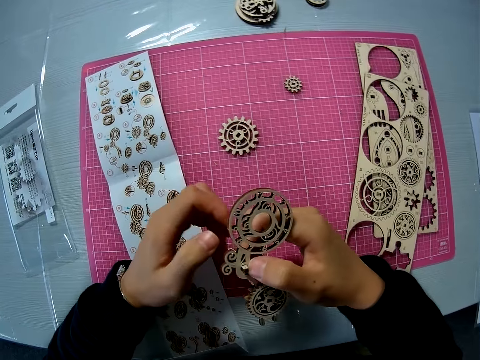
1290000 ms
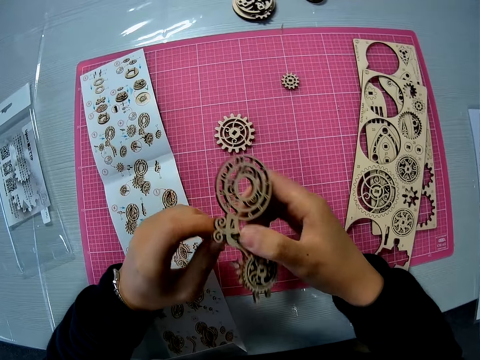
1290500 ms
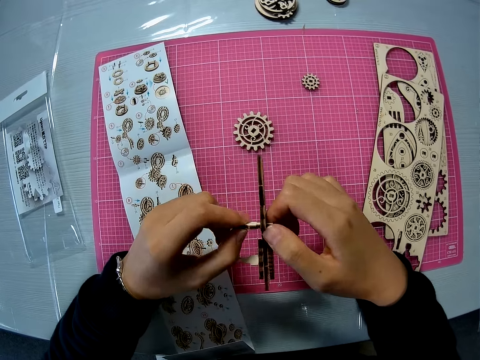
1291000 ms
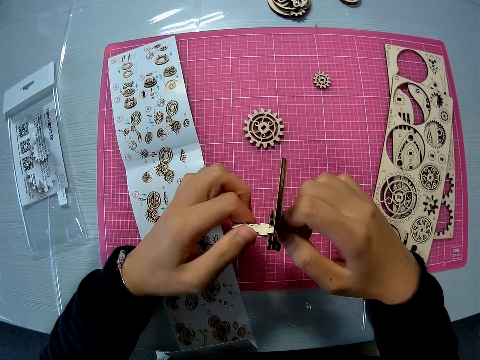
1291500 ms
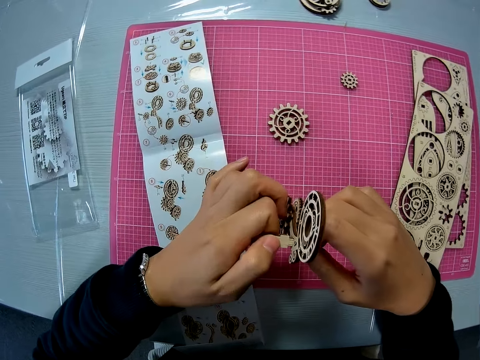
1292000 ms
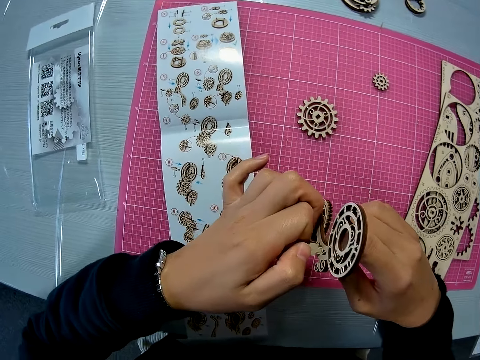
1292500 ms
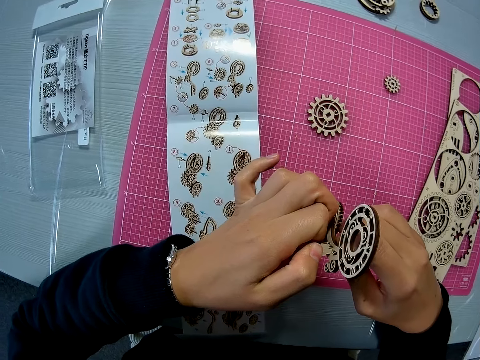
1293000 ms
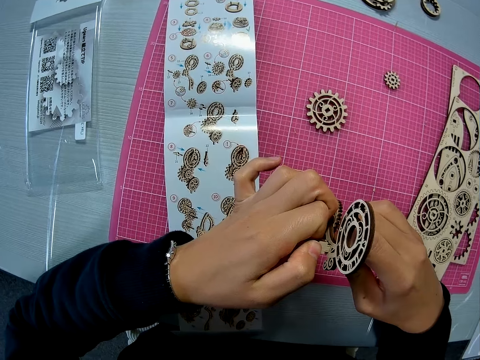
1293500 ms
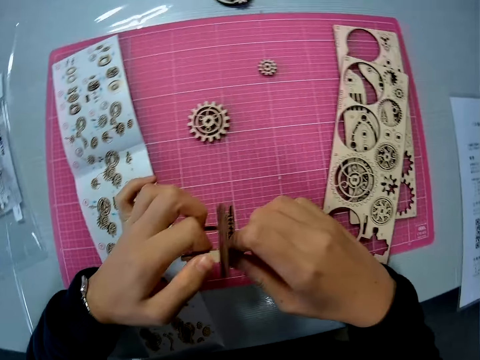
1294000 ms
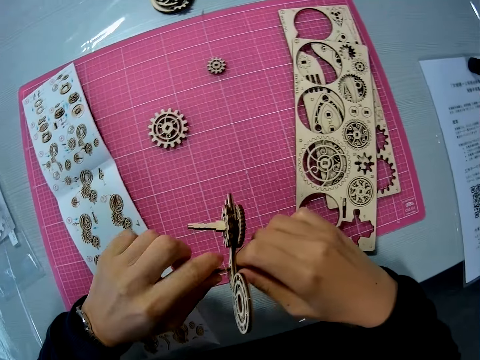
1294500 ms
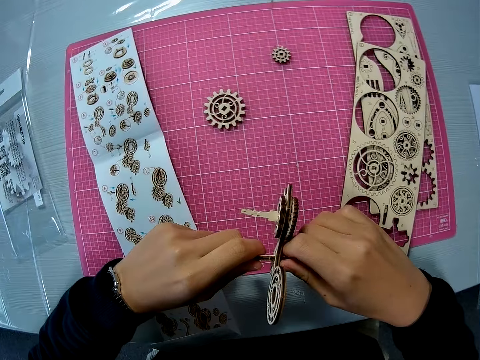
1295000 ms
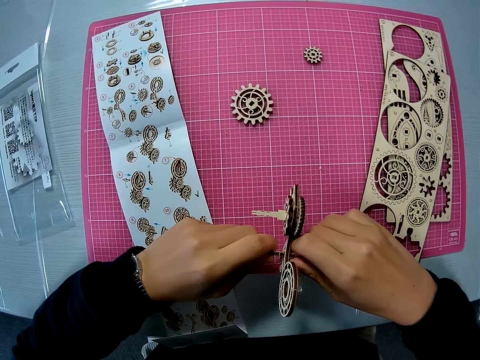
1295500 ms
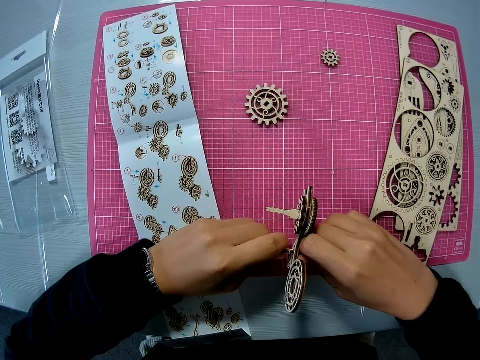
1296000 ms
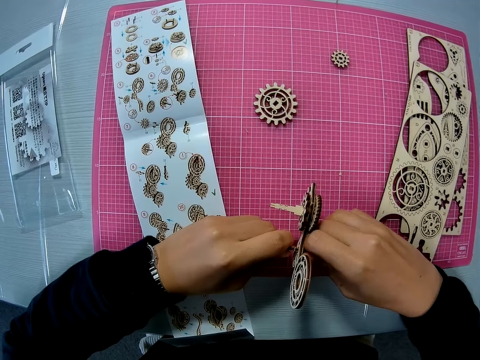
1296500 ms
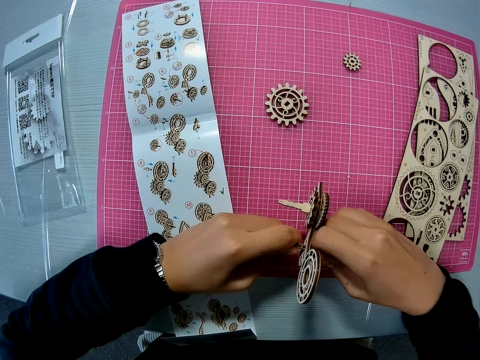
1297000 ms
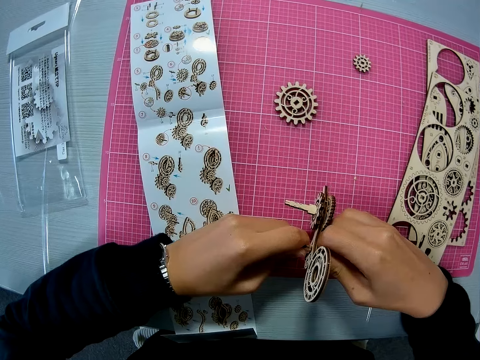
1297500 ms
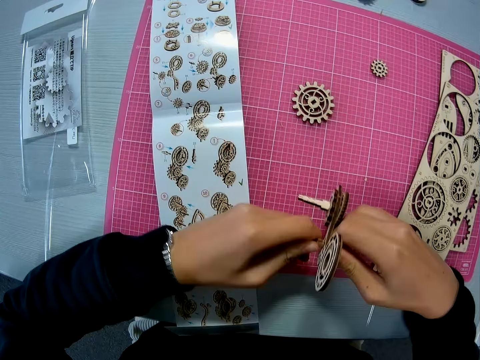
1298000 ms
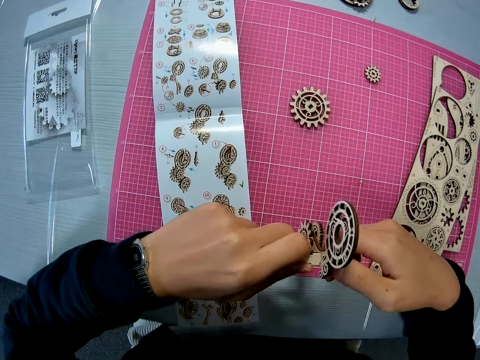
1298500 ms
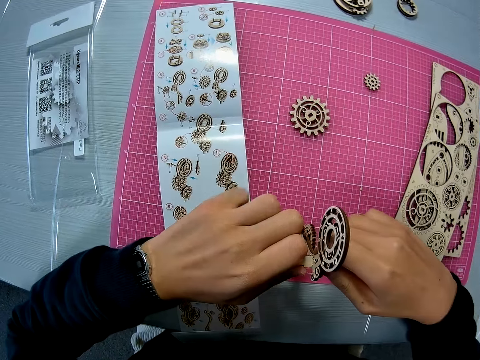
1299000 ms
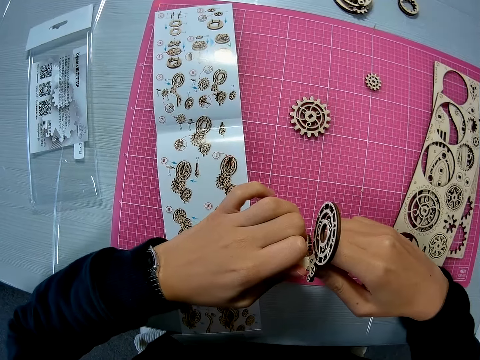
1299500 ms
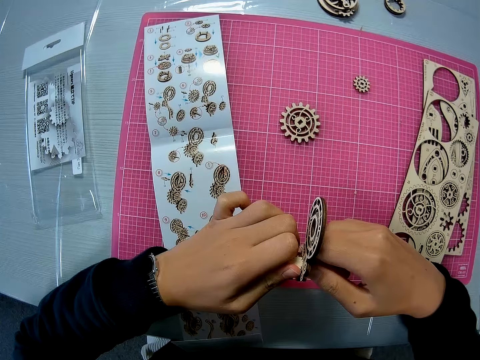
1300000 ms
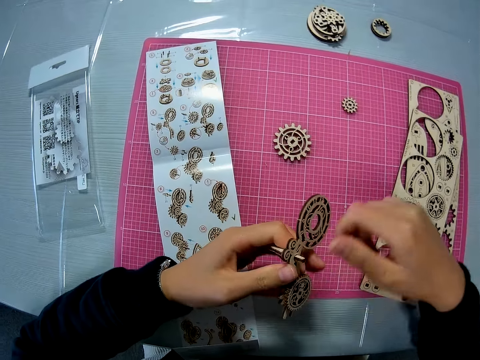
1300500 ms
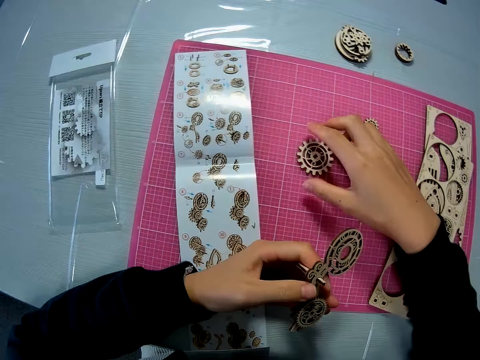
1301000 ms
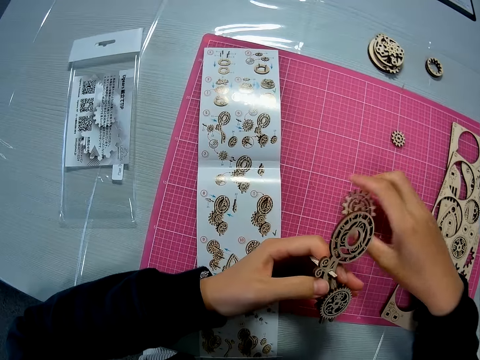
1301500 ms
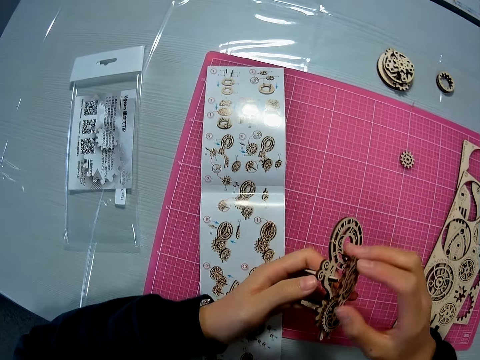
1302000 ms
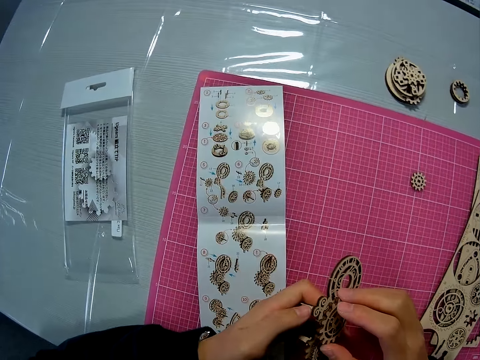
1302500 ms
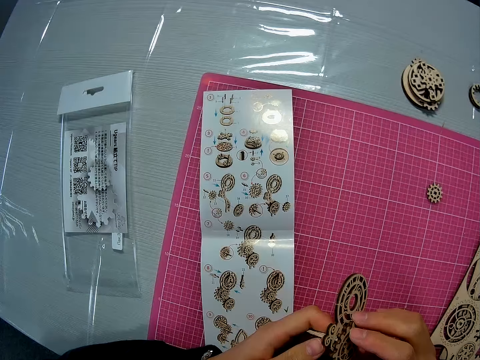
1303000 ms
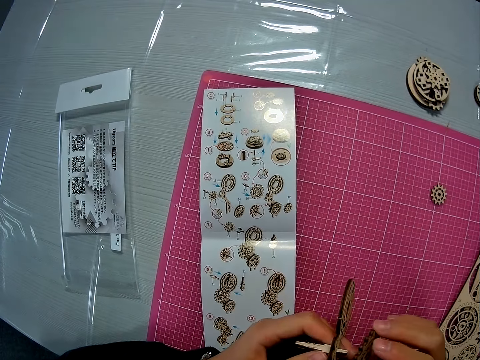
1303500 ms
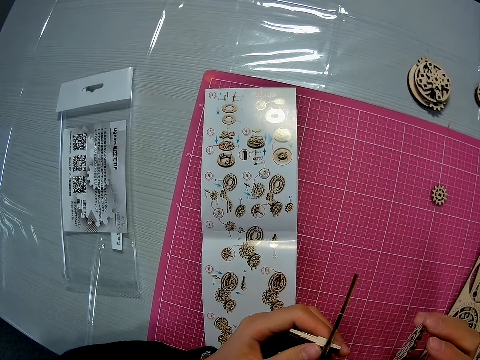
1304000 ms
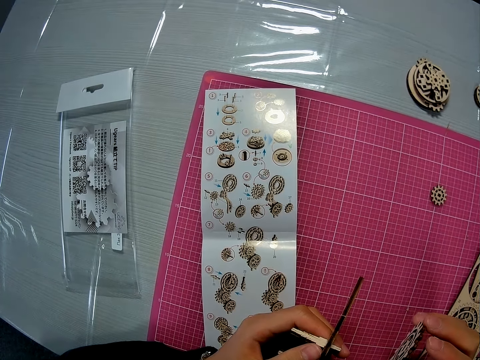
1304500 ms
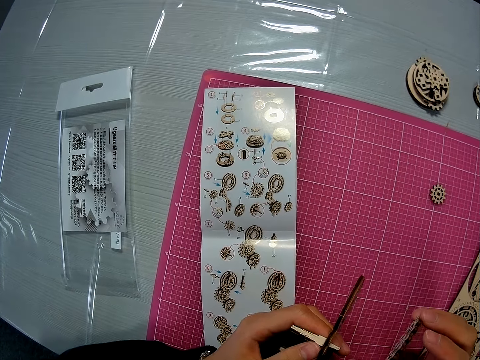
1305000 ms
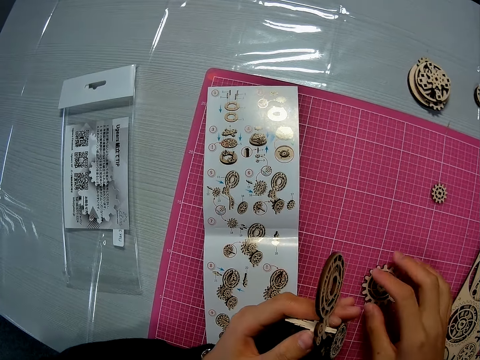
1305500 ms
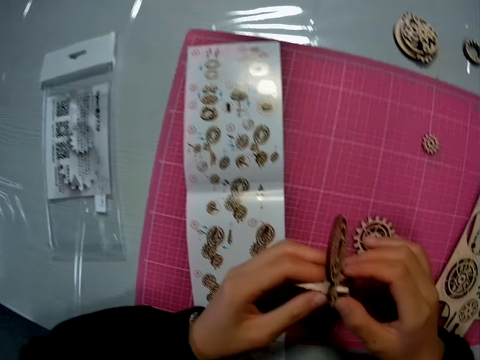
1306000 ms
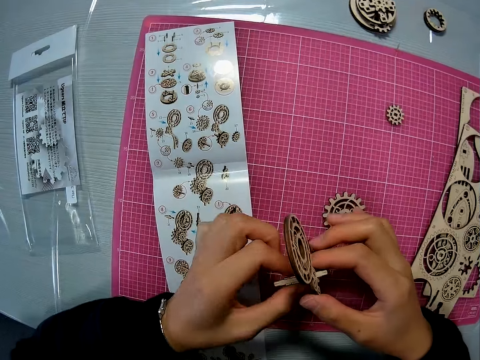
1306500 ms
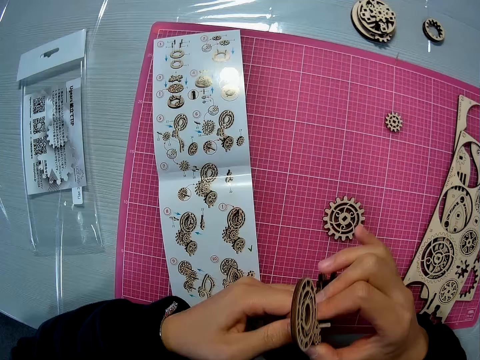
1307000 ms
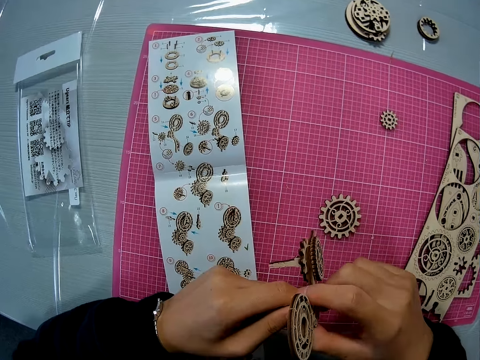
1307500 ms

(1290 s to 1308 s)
The camera wearer removes a hand from the laser cut craft. They turn the laser cut craft. They press the laser cut craft. They turn the laser cut craft. They remove one hand from the laser cut craft. They pick up a puzzle piece from the pink sheet. They raise the laser cut craft. They place the puzzle piece to the joined puzzle pieces with both hands. They turn the laser cut craft. They remove the puzzle piece from the joined puzzle piece. They remove one hand from the laser cut craft. They drop the puzzle piece on the pink sheet. They hold the laser cut craft with both hands. They detach another puzzle piece from the joined puzzle pieces. They turn the laser cut craft.

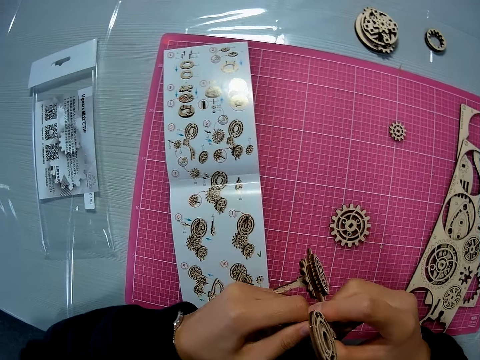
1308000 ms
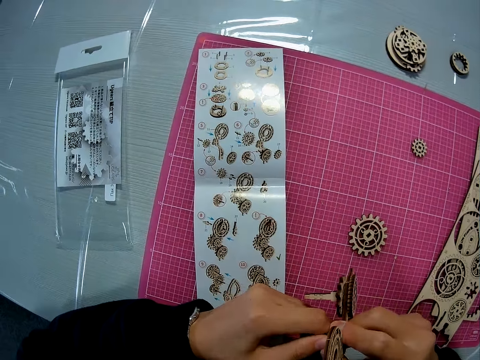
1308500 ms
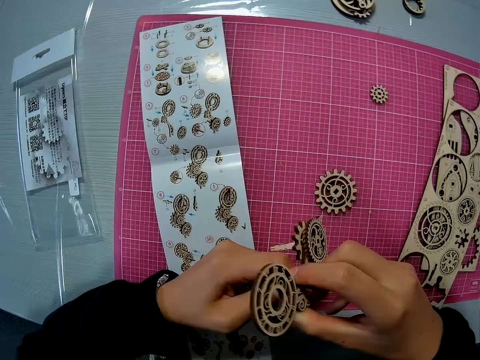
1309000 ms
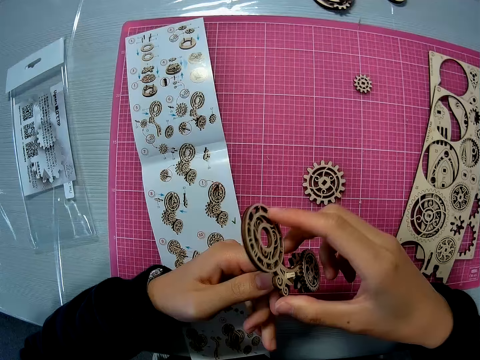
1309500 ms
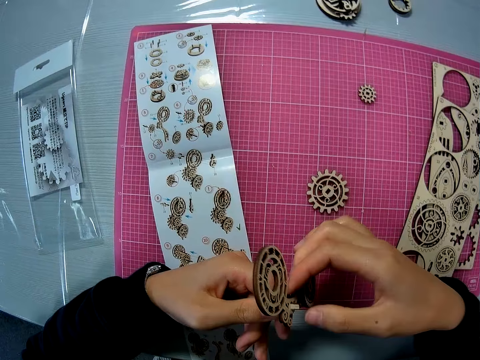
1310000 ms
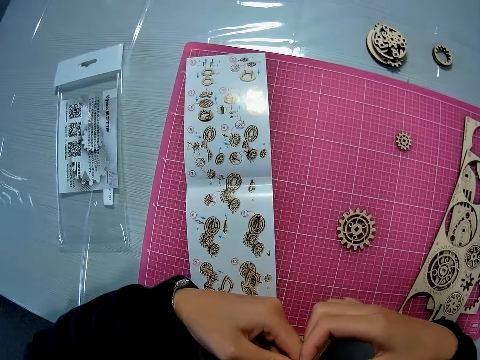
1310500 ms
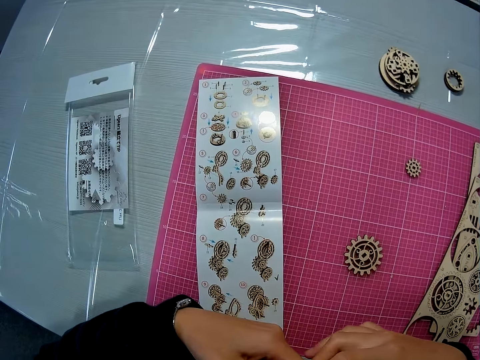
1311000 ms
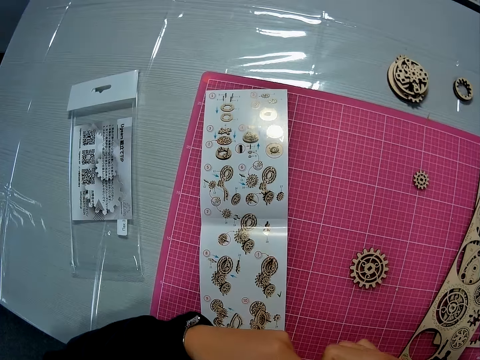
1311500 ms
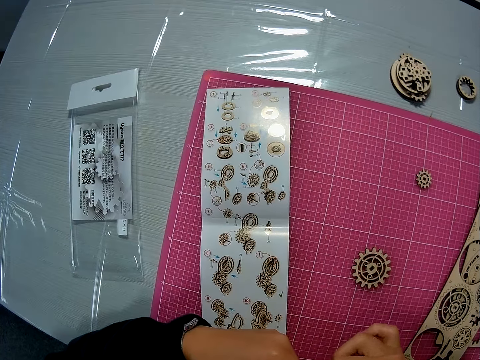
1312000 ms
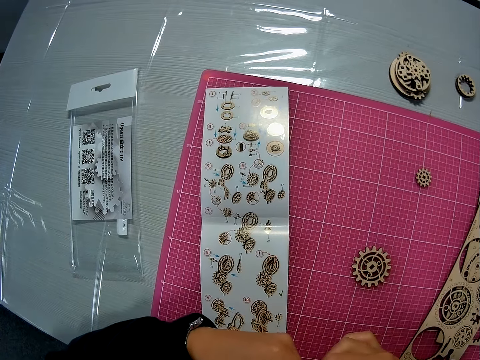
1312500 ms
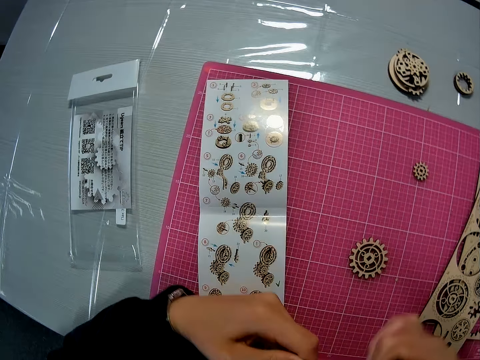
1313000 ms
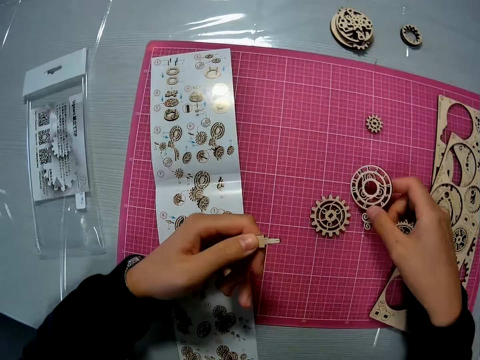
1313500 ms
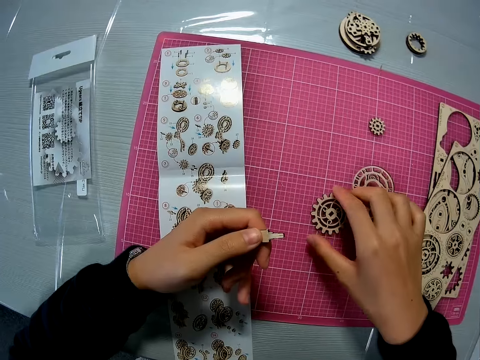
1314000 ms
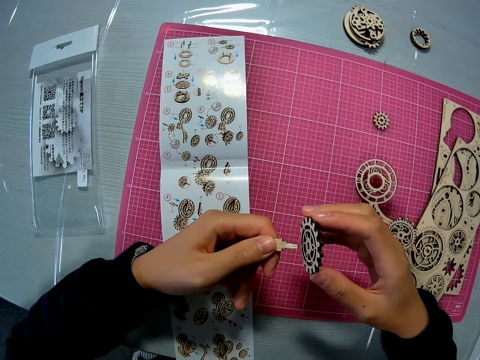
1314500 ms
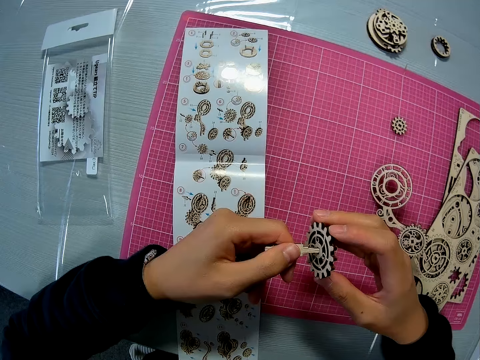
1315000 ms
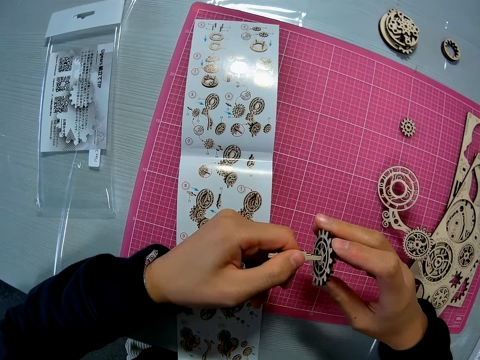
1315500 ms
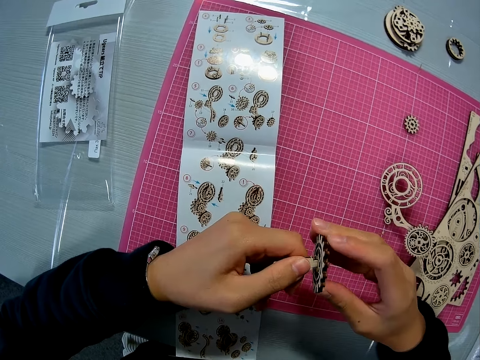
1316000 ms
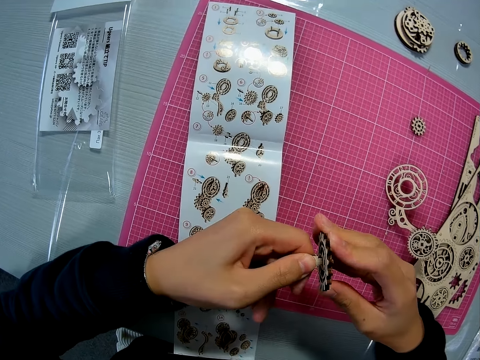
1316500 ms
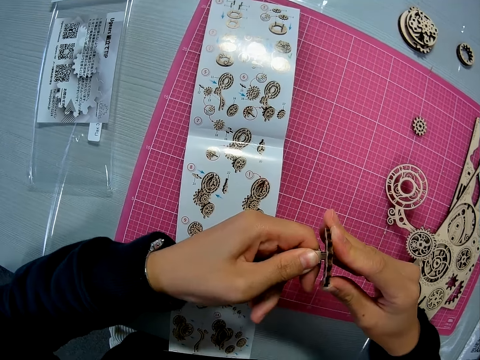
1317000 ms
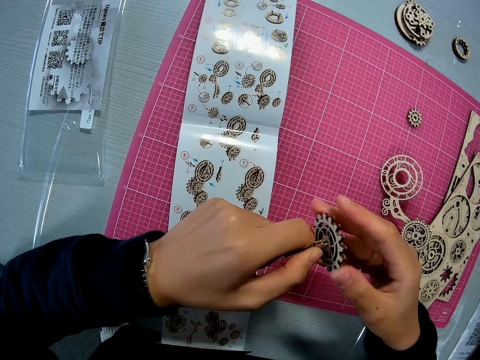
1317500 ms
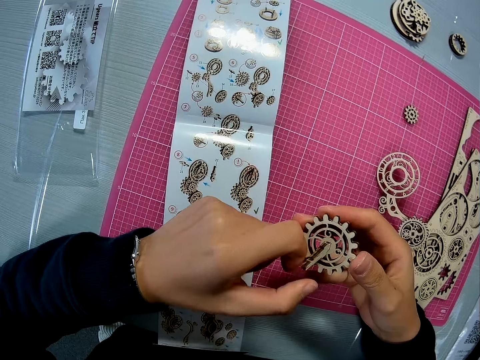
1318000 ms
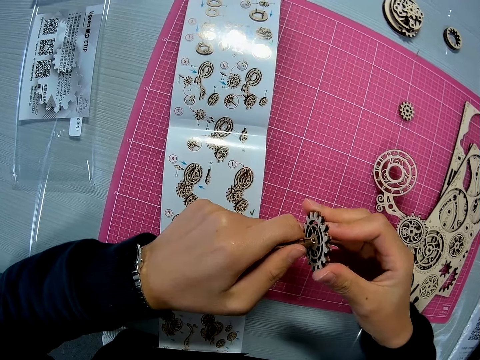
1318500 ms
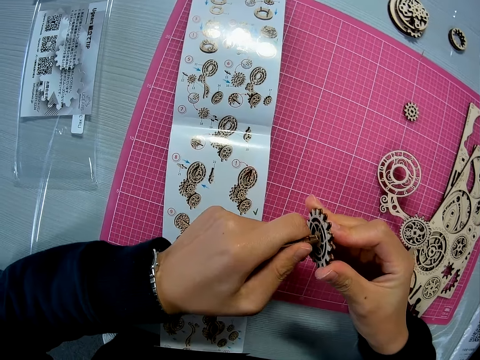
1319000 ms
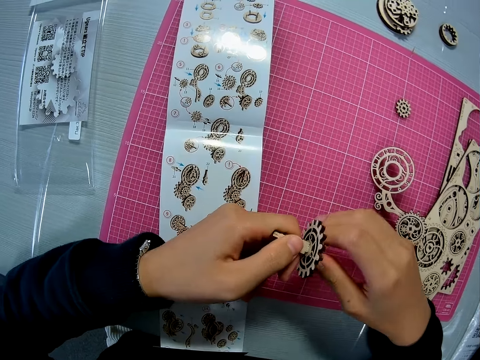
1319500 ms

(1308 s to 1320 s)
The camera wearer dismantles the laser cut craft. They drop the joined puzzle pieces on the pink sheet. They pick up the puzzle piece from the pink sheet. They join both puzzle pieces together. They turn the laser cut craft.
